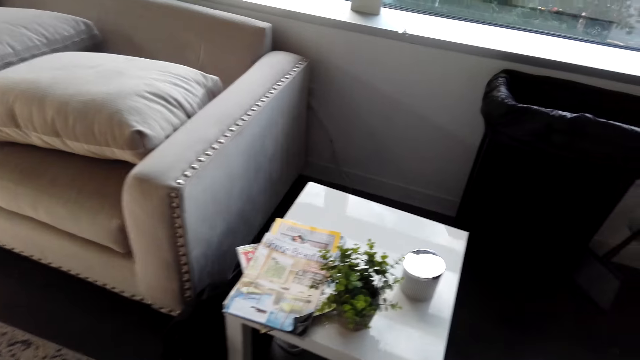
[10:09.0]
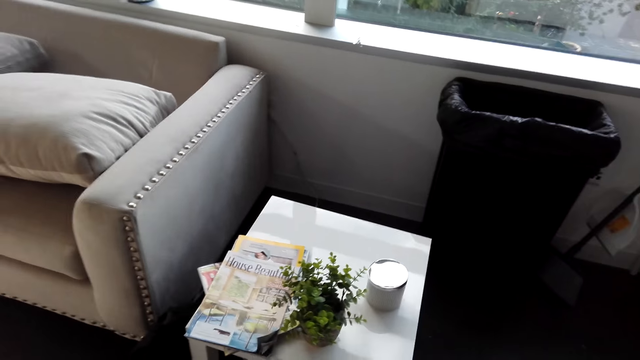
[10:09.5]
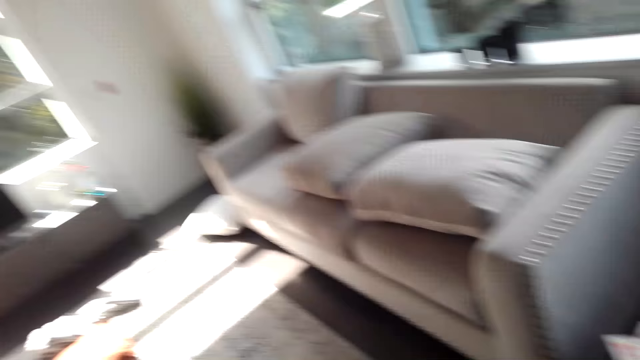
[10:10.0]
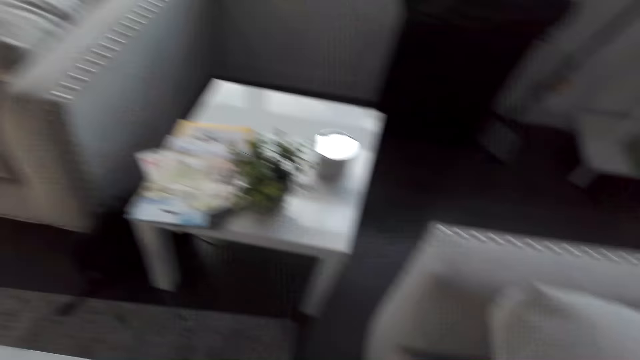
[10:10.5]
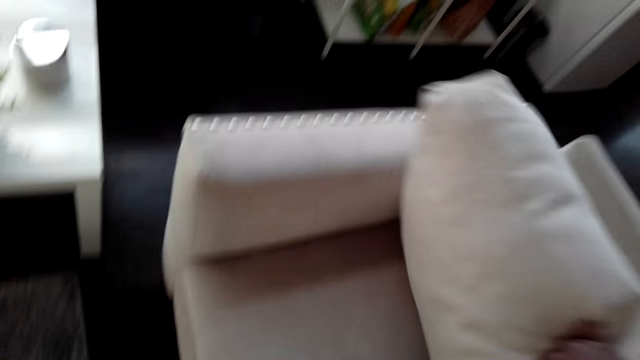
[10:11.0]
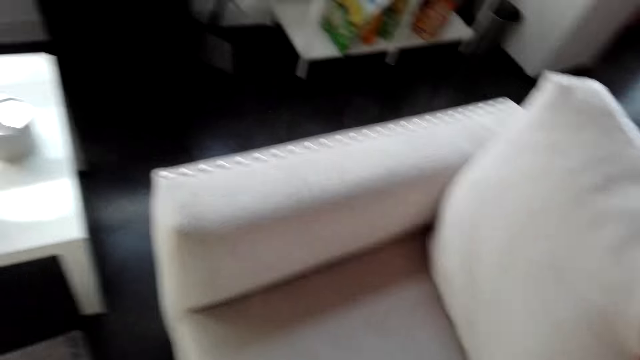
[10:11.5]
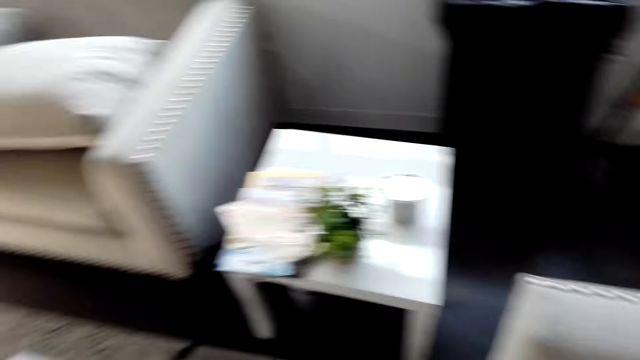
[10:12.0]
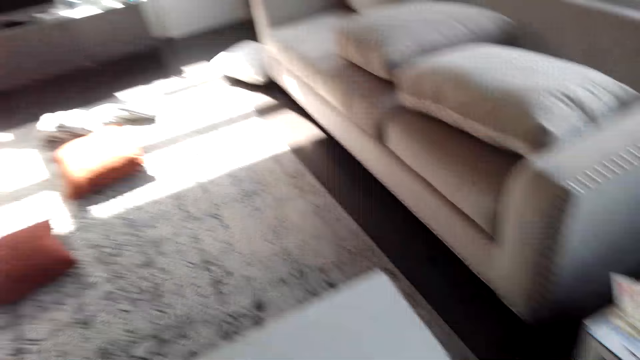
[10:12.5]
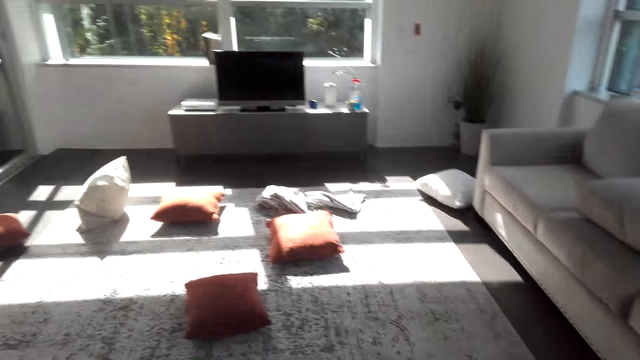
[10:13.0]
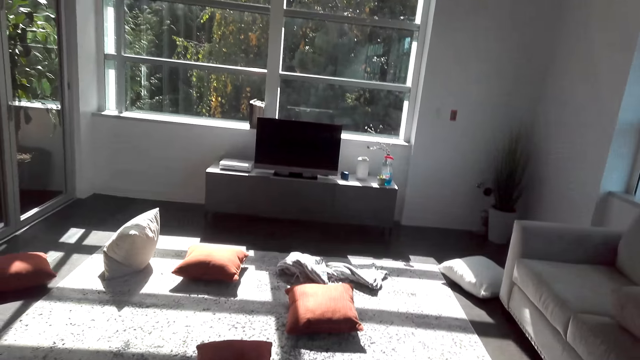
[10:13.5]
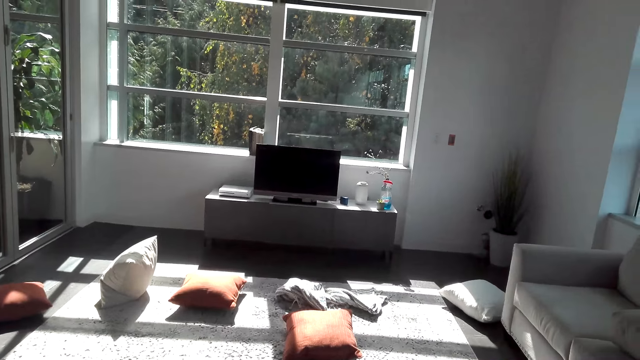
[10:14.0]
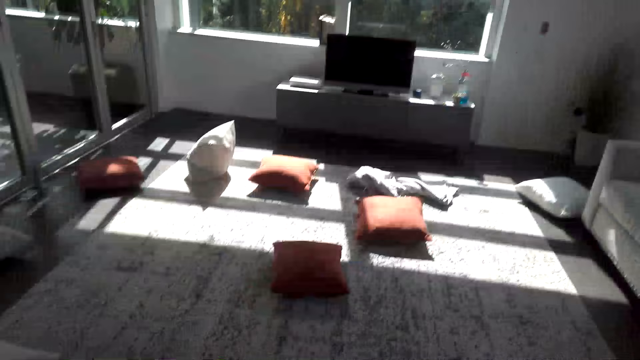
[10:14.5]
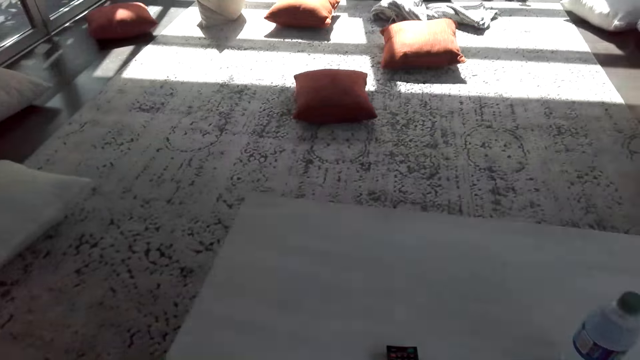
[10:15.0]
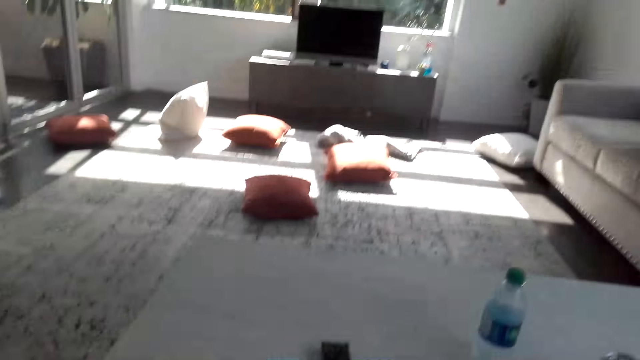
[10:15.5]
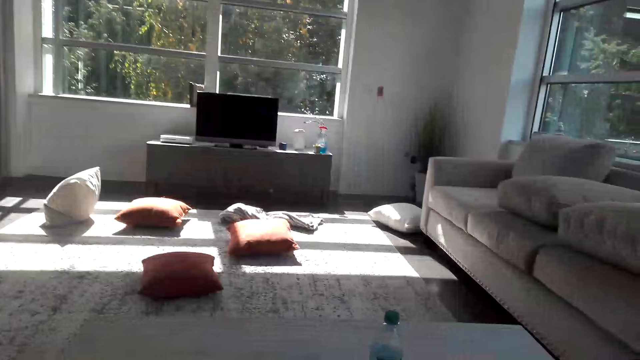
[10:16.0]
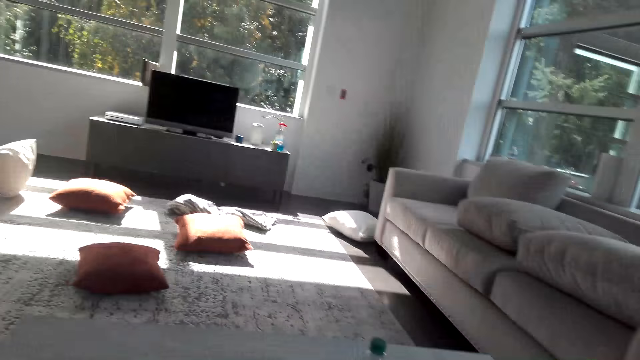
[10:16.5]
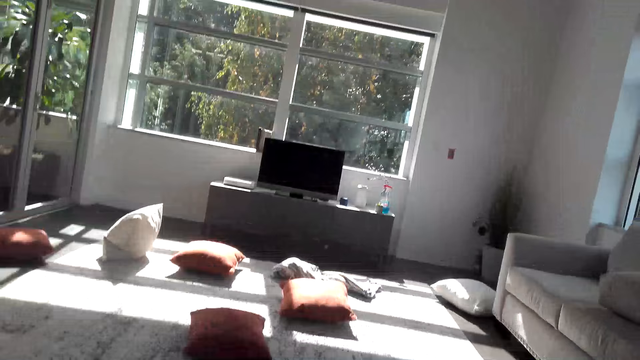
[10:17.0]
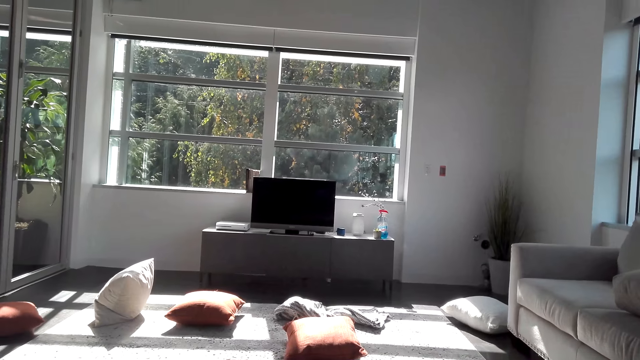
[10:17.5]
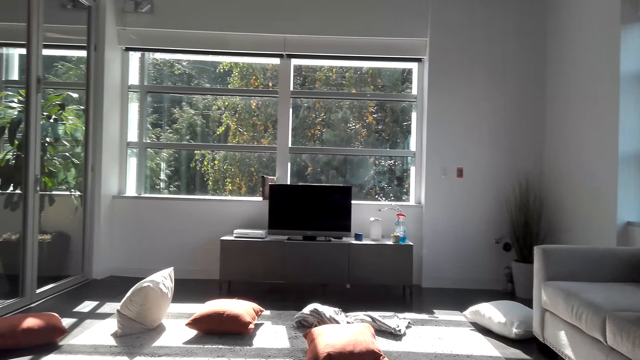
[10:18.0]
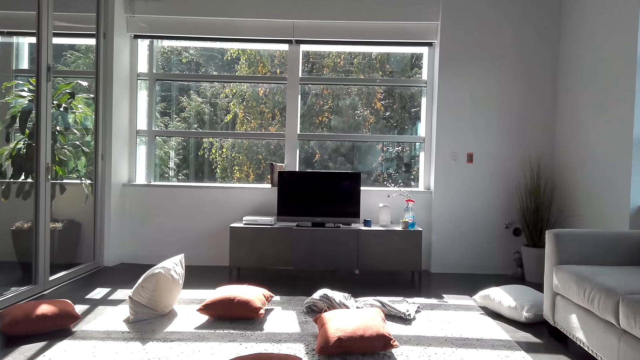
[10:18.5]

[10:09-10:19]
The camera wearer looks around. They adjust the pillow on the couch. They lift the pillow. They look around in the house. They place a remote on the table.

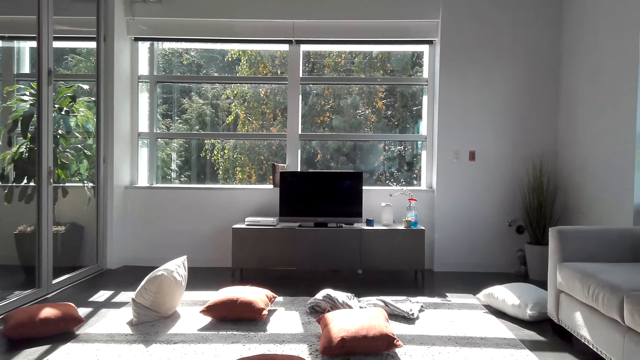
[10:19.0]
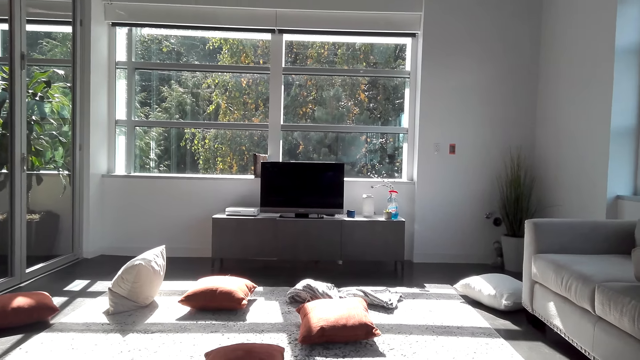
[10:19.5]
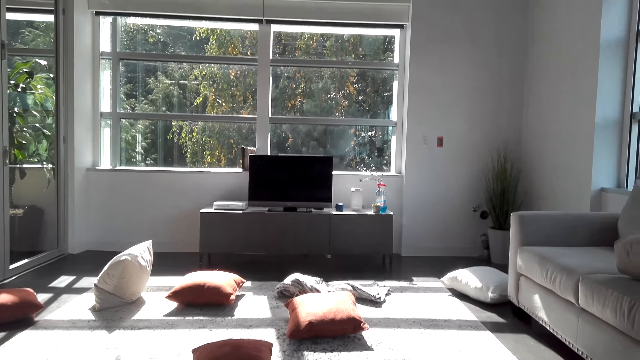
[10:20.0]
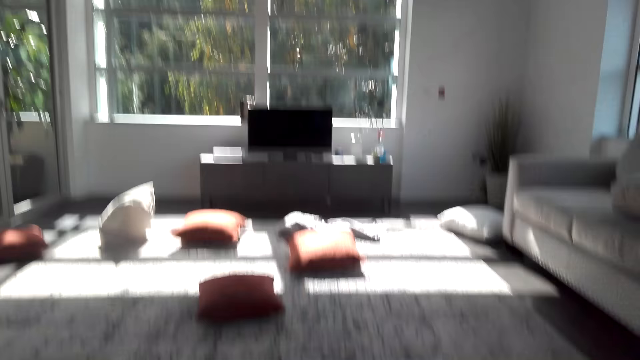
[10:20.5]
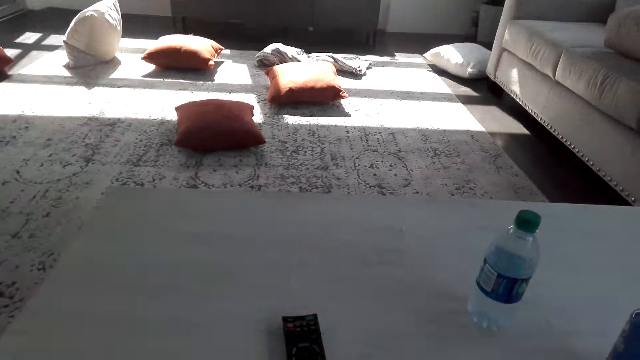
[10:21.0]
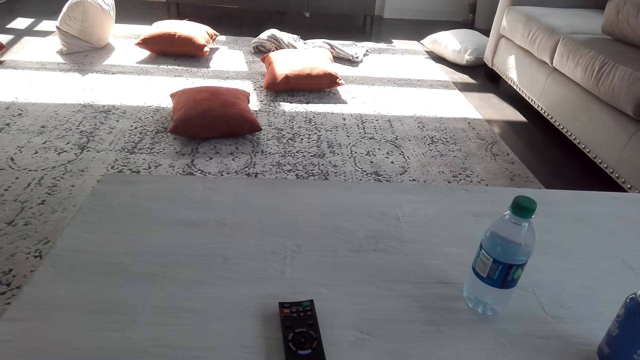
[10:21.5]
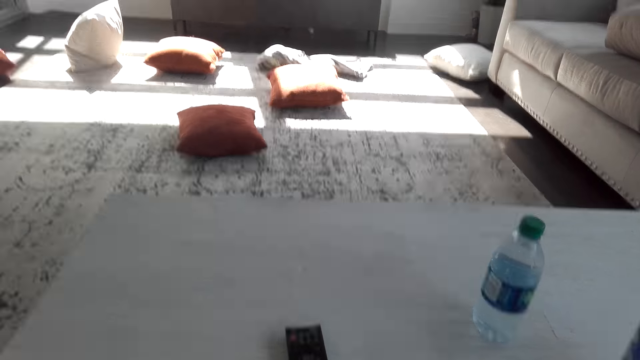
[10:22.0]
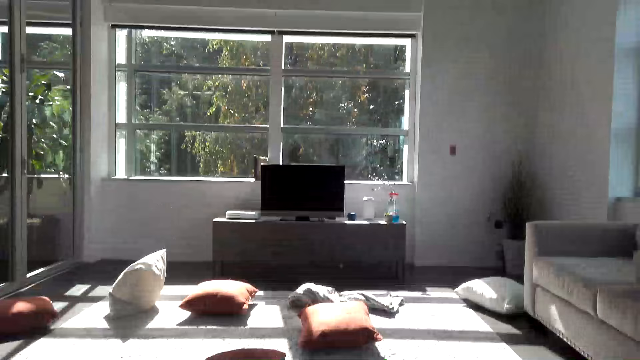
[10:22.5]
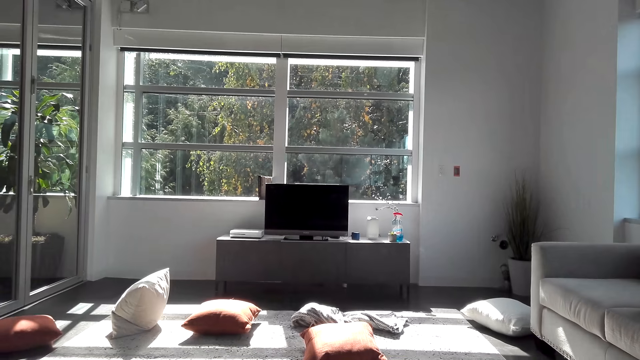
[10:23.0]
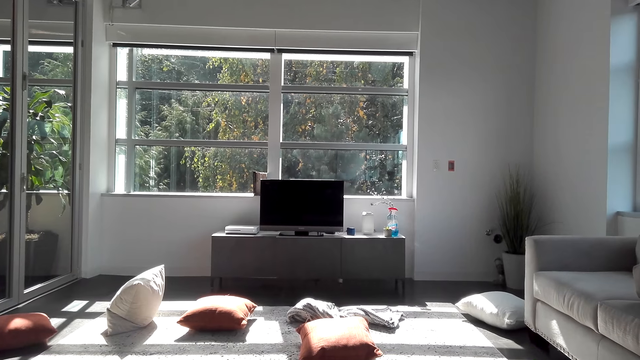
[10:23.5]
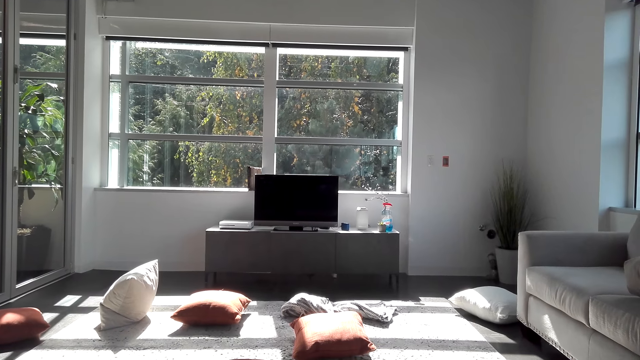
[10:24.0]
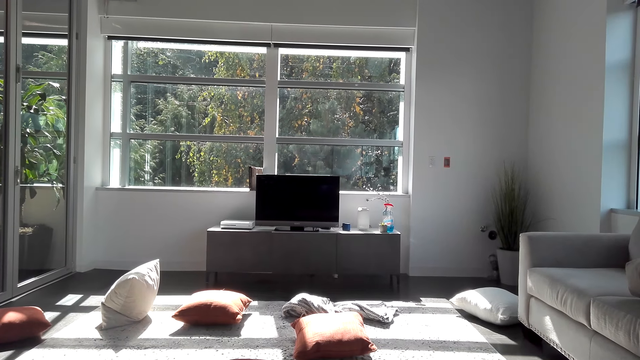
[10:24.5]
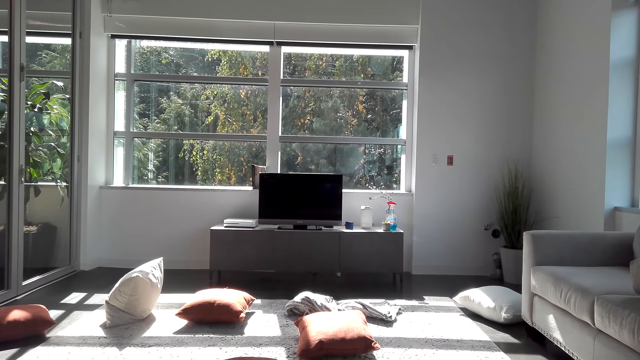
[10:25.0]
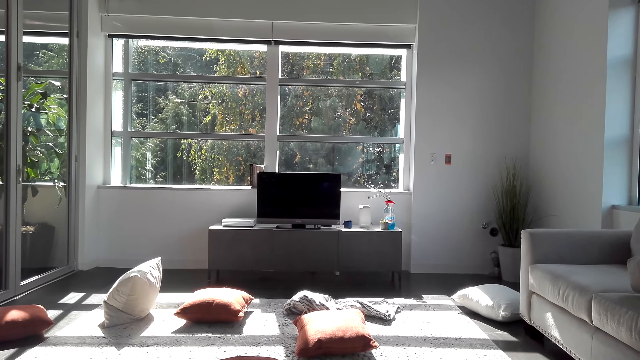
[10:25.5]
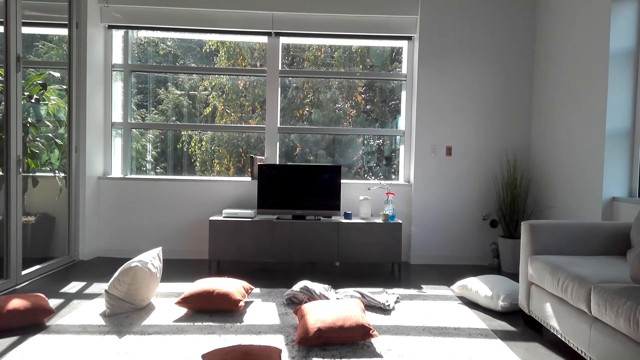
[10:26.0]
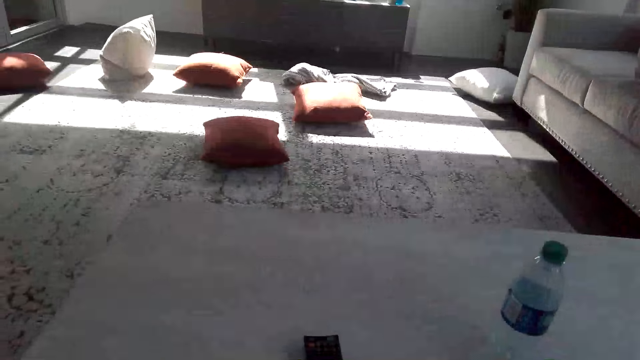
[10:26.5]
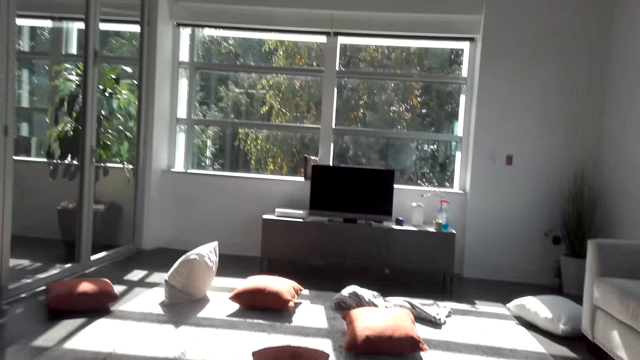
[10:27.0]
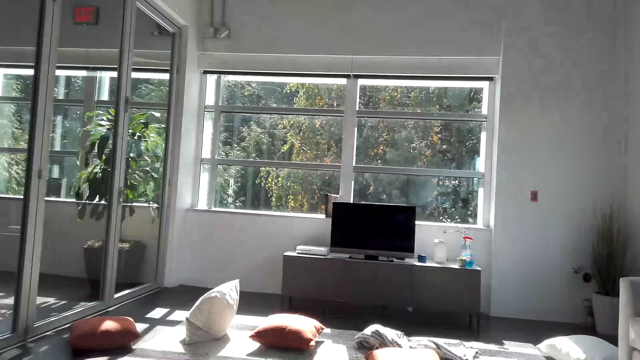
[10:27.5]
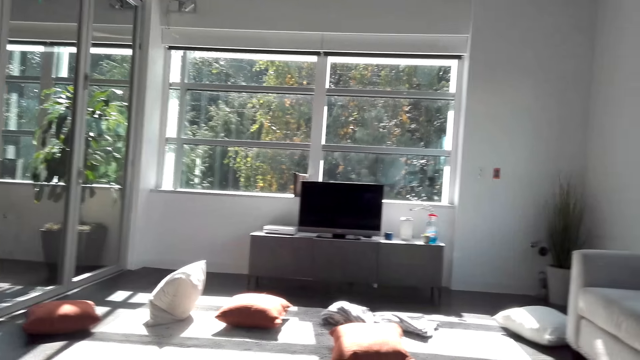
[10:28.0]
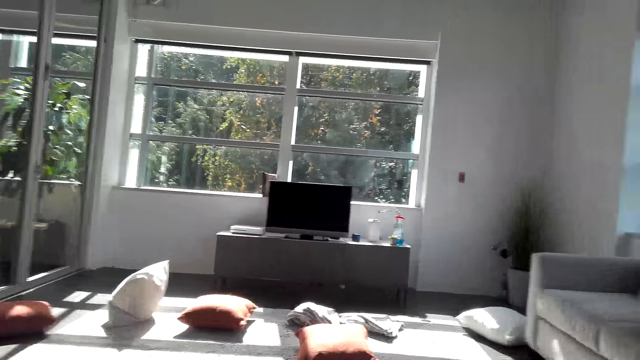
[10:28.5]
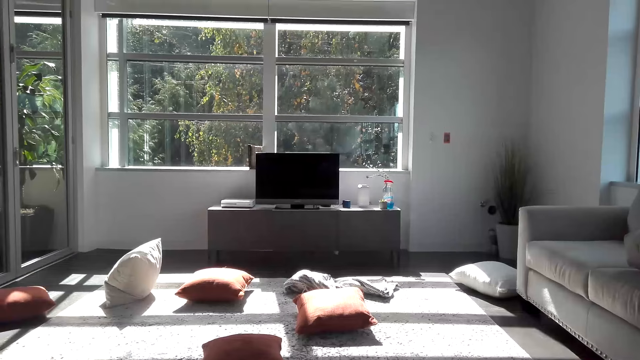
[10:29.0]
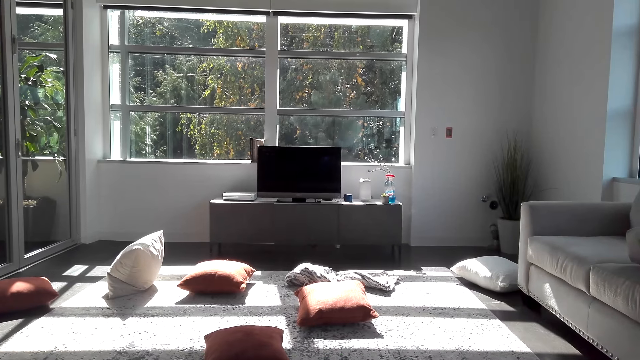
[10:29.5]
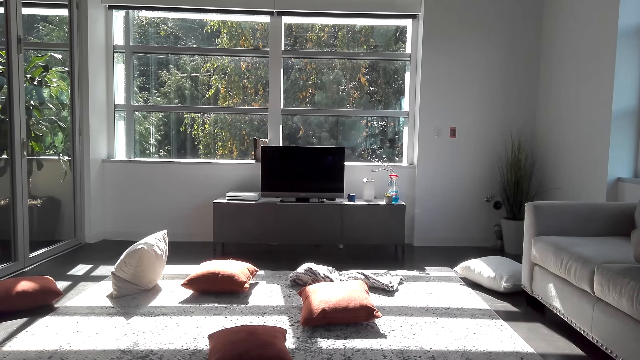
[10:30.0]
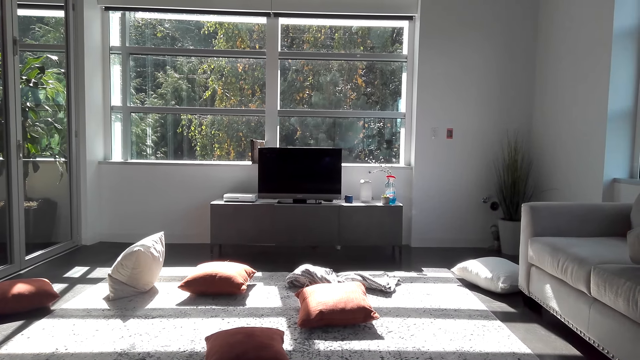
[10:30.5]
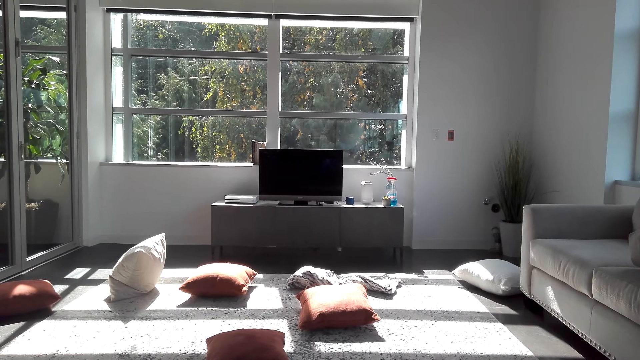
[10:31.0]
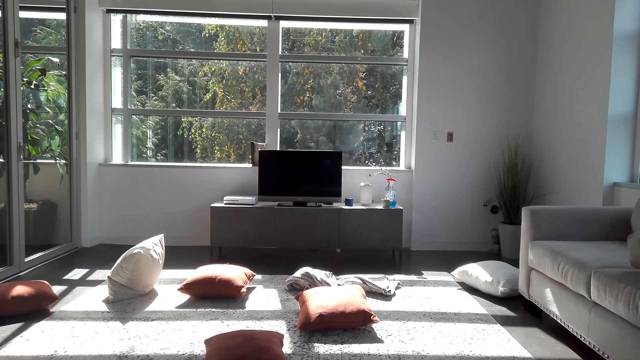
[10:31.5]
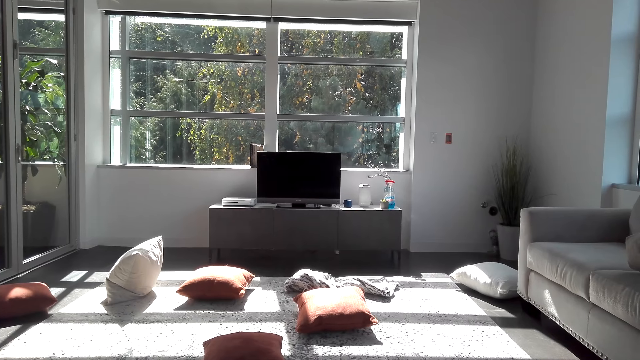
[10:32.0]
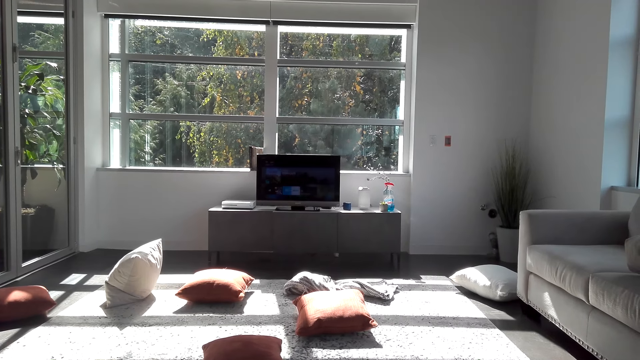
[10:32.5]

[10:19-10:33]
The camera wearer looks around.
